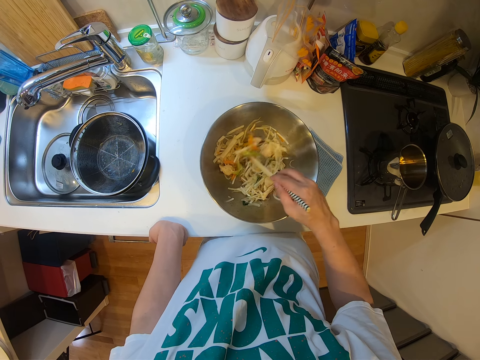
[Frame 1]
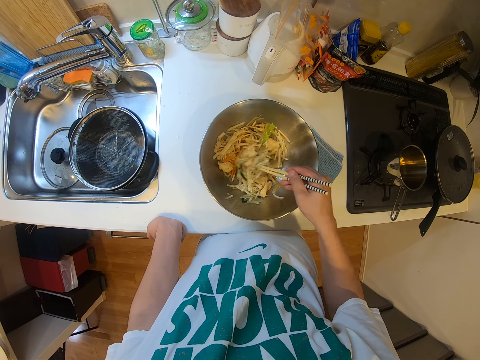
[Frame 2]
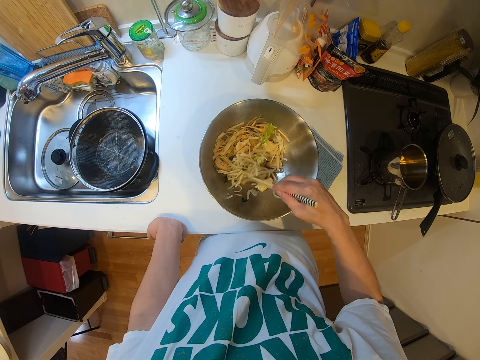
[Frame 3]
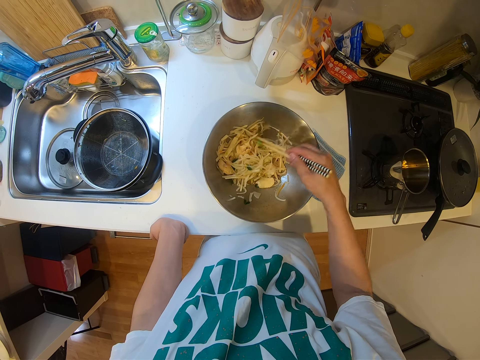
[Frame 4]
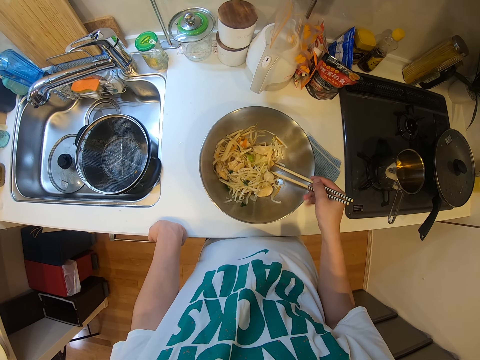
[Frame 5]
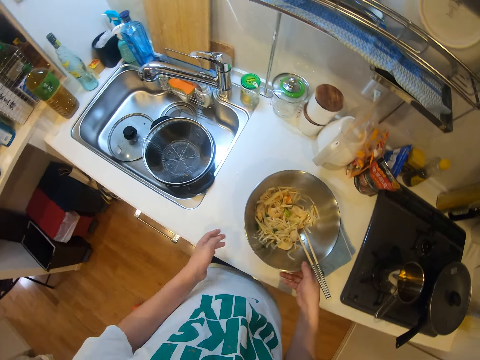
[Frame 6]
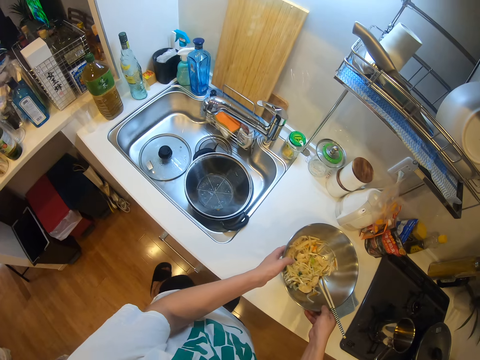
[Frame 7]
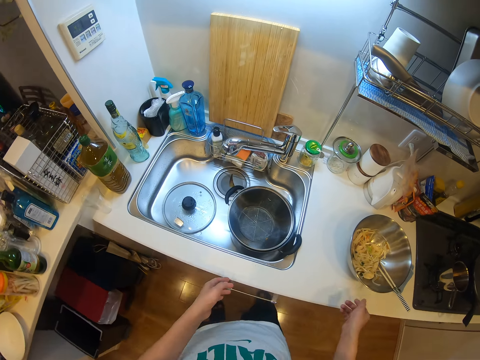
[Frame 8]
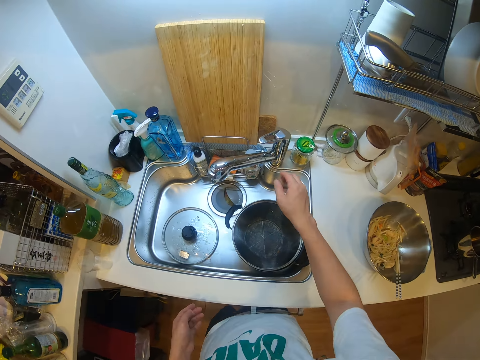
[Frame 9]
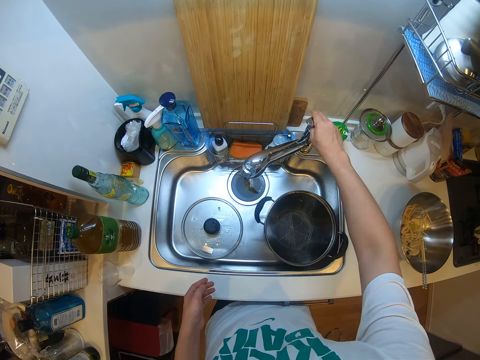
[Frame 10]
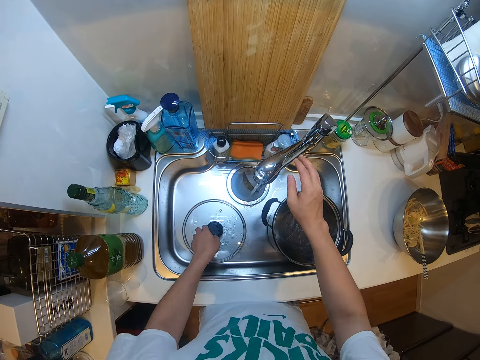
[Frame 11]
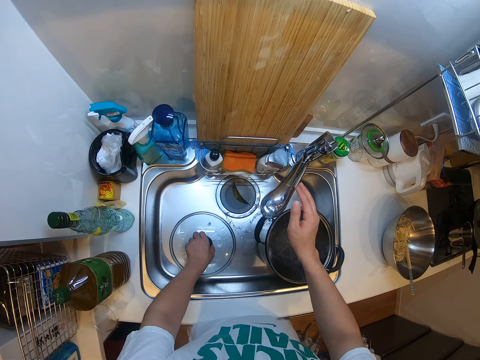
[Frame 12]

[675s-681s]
The camera wearer drops the chopsticks in the container with his right hand. He stirs the salad. He adjusts the container on the countertop with his hands. He turns on the sink faucet with his right hand. He picks up the lid of a pot from the sink with his left hand.

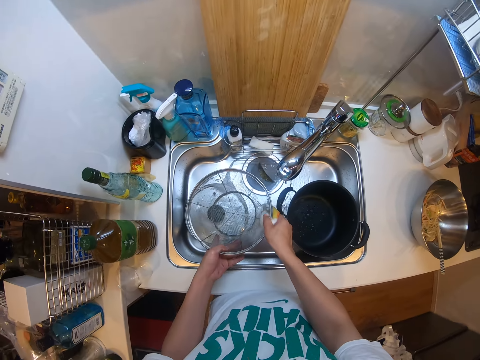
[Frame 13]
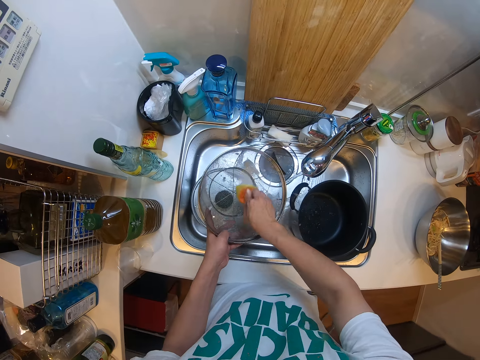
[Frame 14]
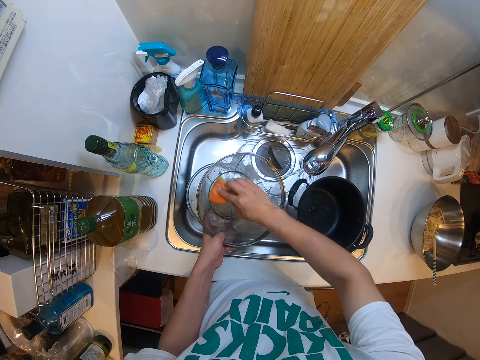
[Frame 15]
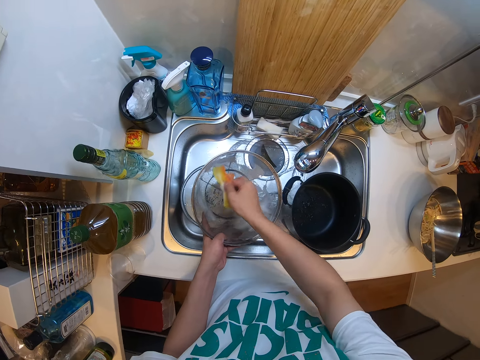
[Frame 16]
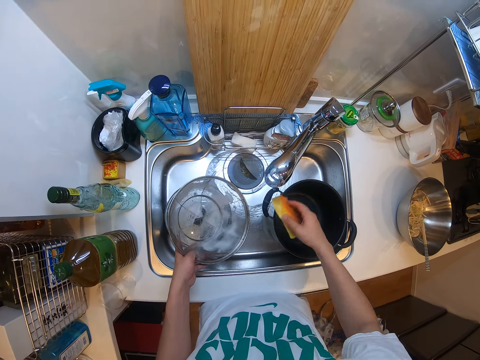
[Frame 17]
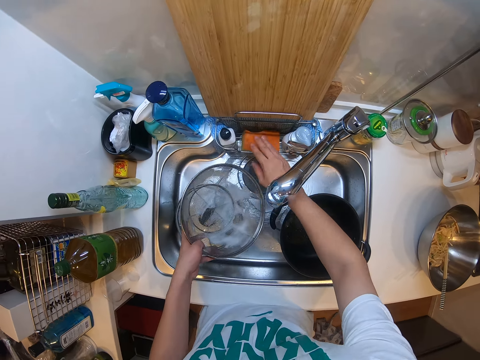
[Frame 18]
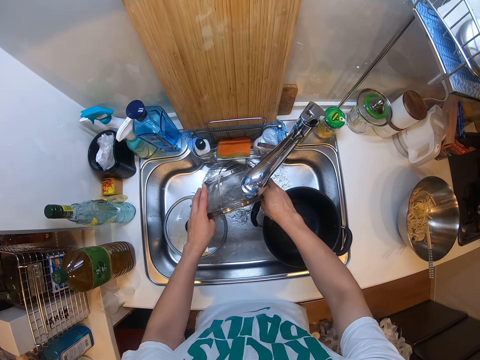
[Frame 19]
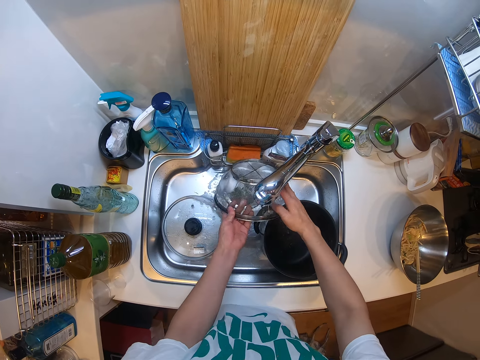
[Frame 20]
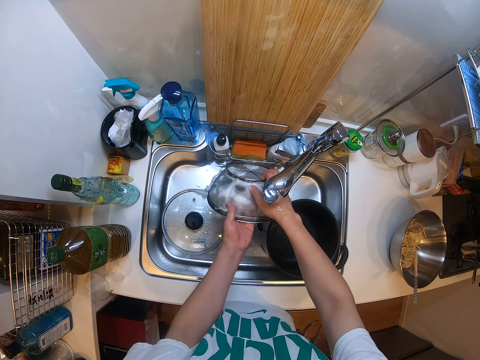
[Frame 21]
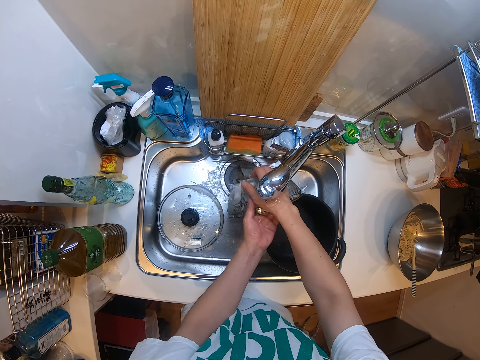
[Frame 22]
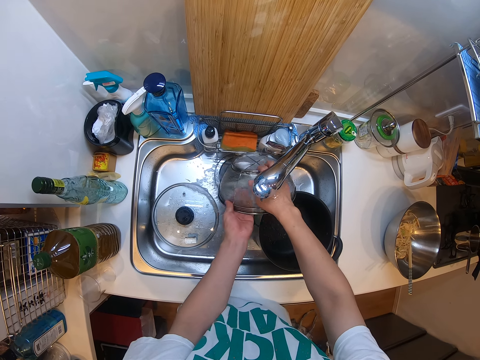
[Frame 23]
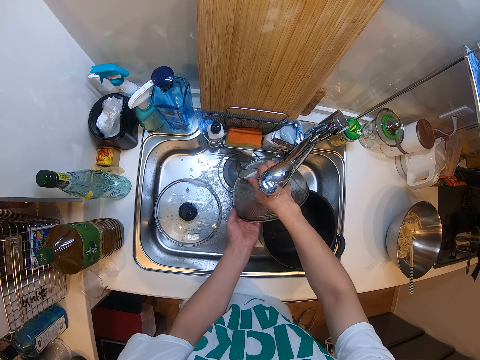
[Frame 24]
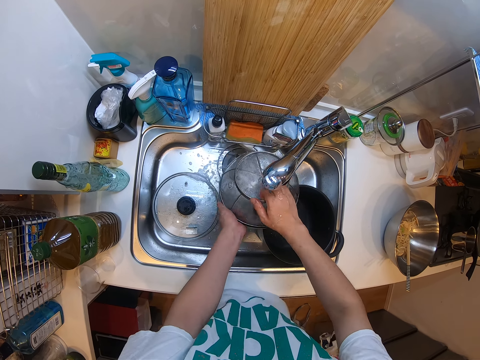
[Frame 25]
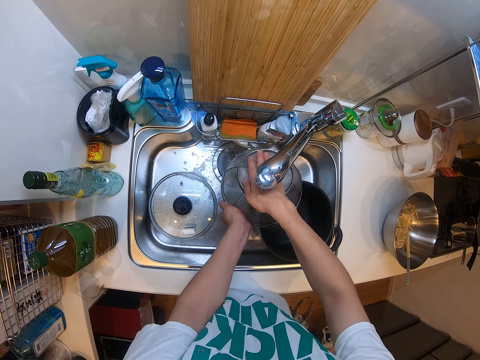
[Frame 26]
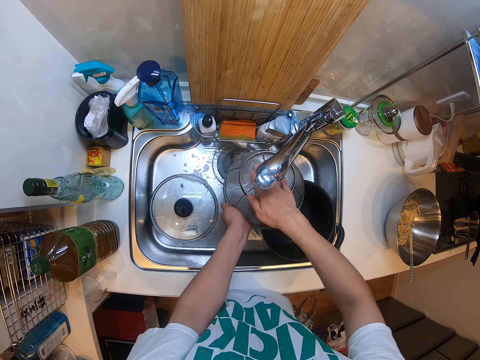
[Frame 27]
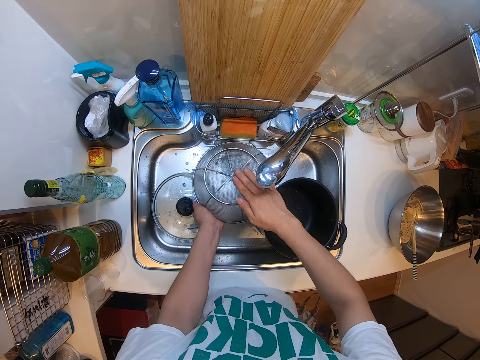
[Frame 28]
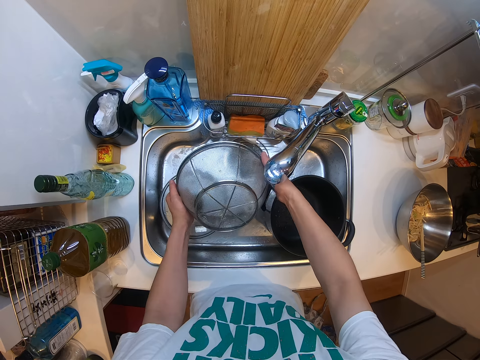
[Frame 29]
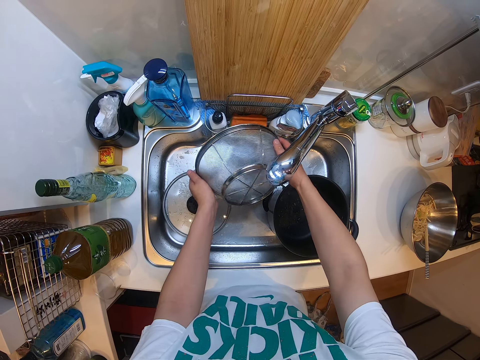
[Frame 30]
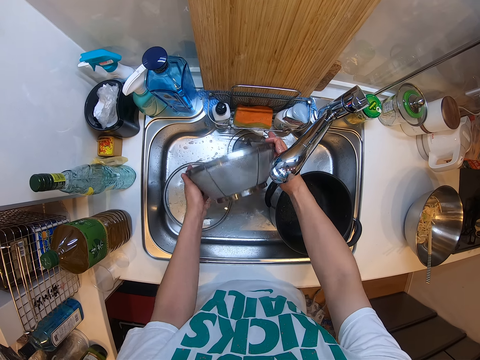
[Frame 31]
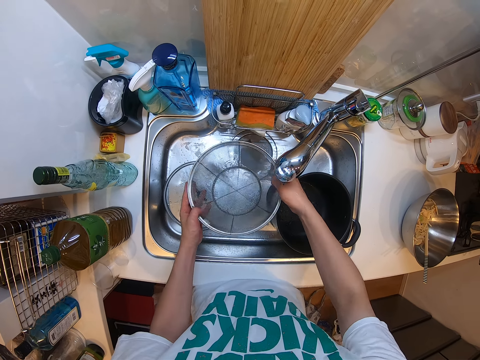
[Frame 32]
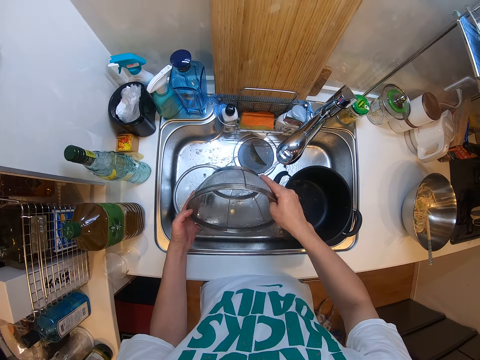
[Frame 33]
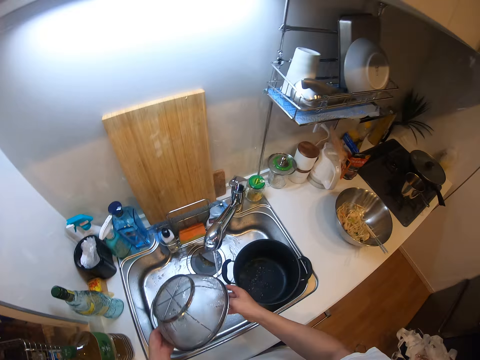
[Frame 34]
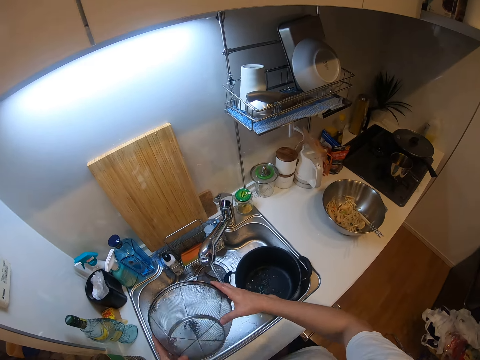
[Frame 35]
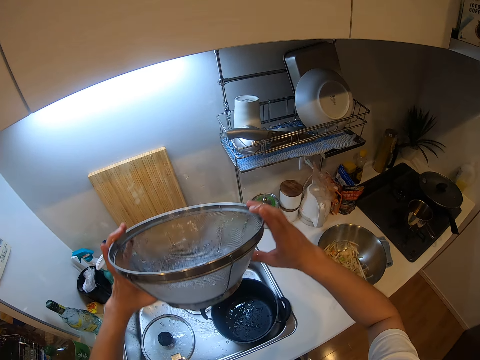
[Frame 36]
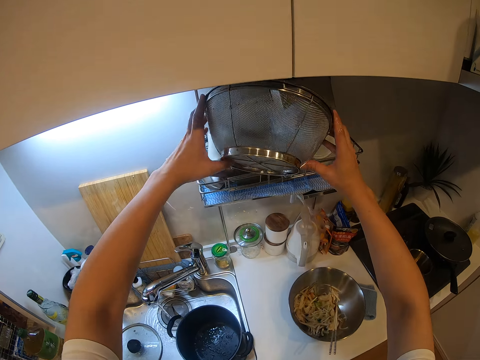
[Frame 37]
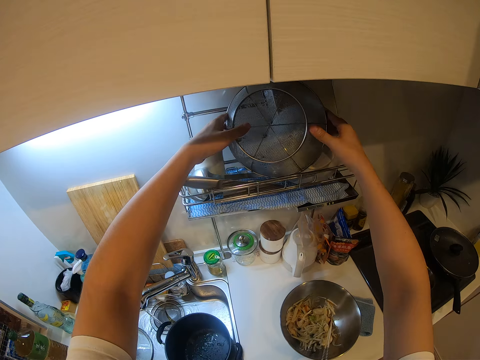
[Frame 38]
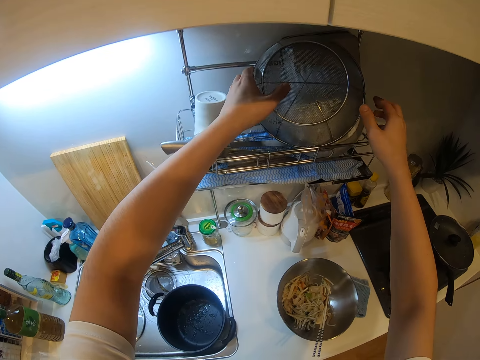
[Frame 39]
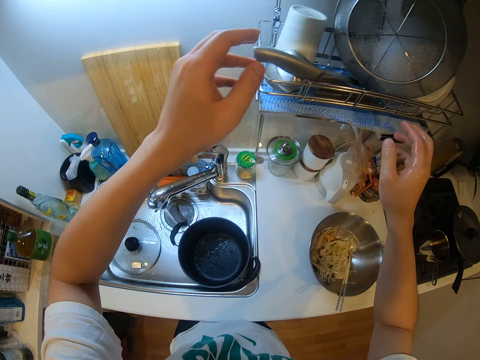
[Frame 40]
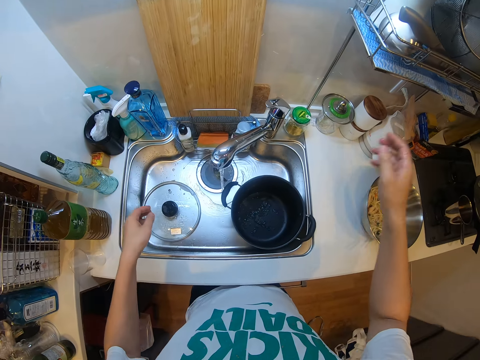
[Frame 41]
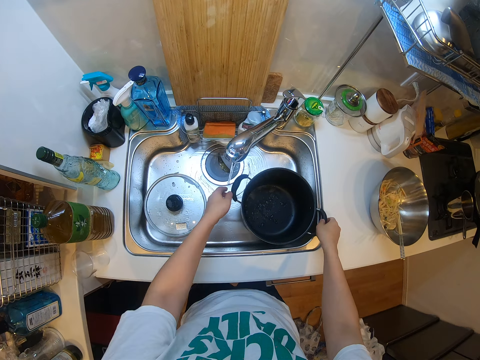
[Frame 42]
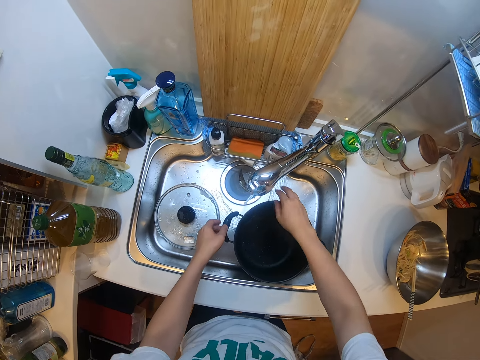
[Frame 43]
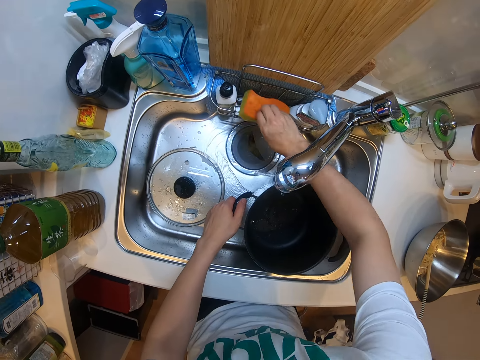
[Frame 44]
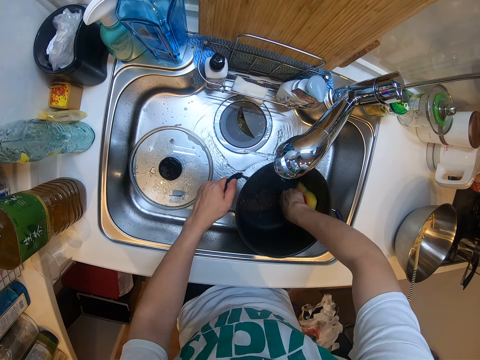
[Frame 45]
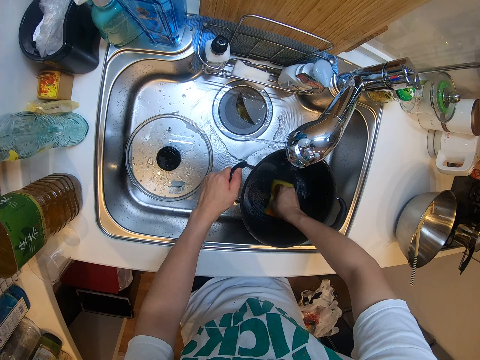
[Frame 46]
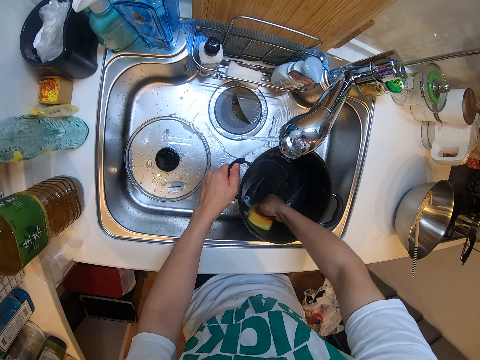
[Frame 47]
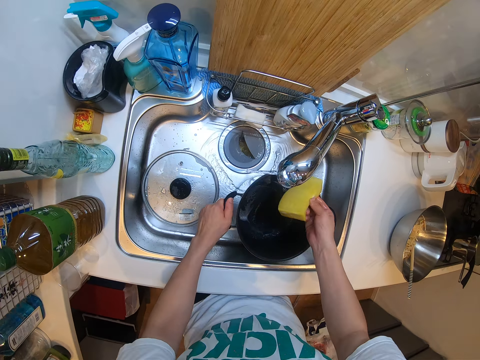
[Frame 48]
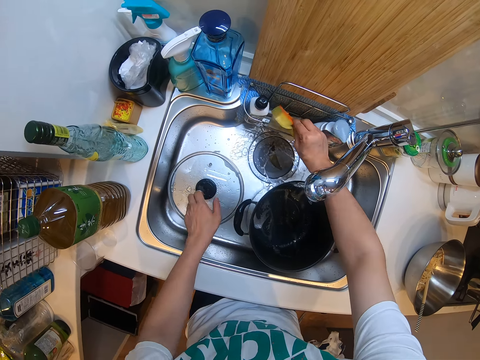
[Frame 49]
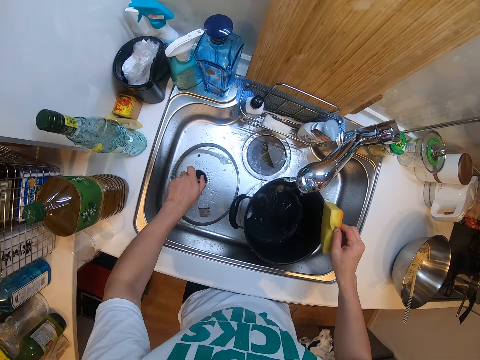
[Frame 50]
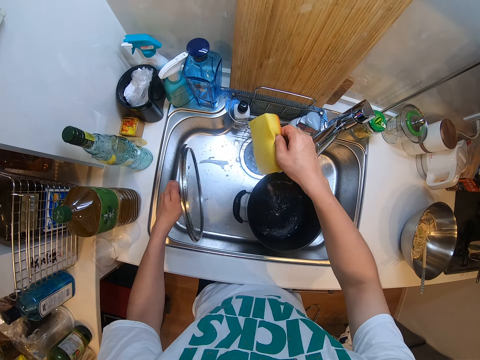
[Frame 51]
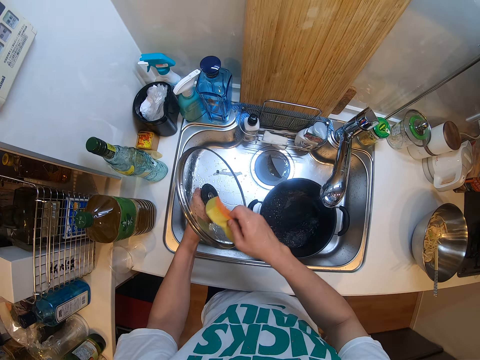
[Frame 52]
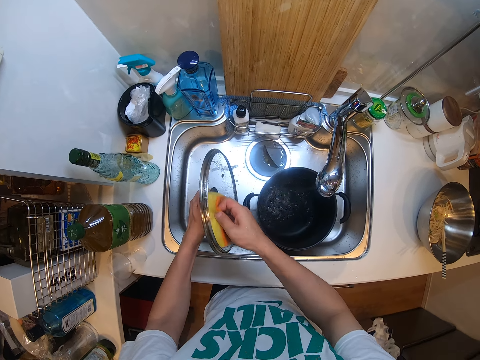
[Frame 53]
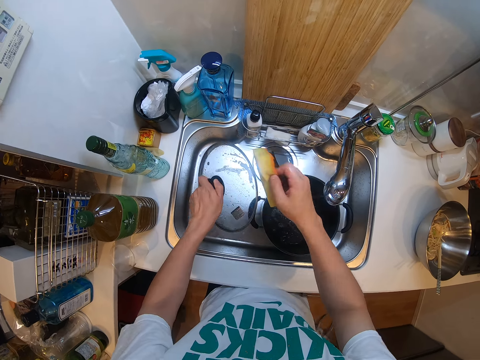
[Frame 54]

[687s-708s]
The camera wearer scrubs a sieve. He drops the foam in the sink with his right hand. He rinses the sieve bowl in the sink. He rinses the sieve again. He places the sieve bowl on a rack with his hands. He adjusts a pot in the sink with his hands. He picks up the foam from the sink with his right hand. He washes the pot with the foam in his right hand. He rubs soap. He picks up the lid of a pot from the sink with his left hand. He adjusts the sink faucet with his right hand. He washes the lid of the pot with the foam in his right hand.
